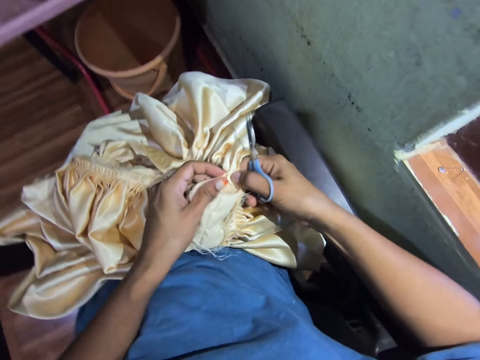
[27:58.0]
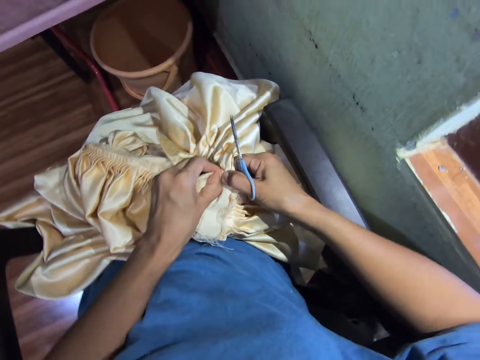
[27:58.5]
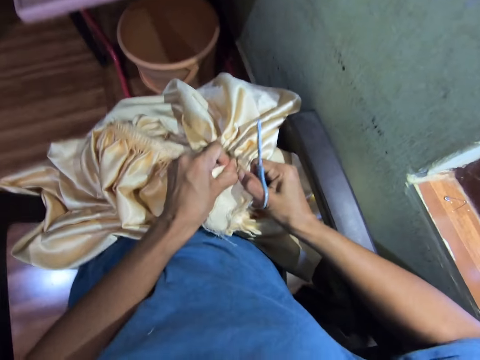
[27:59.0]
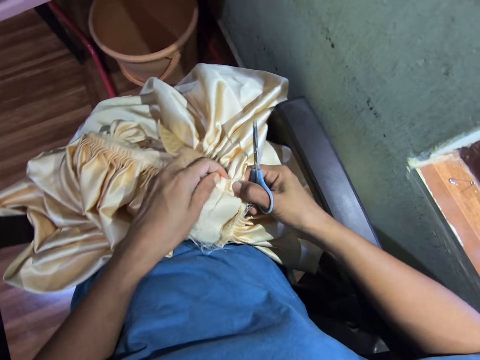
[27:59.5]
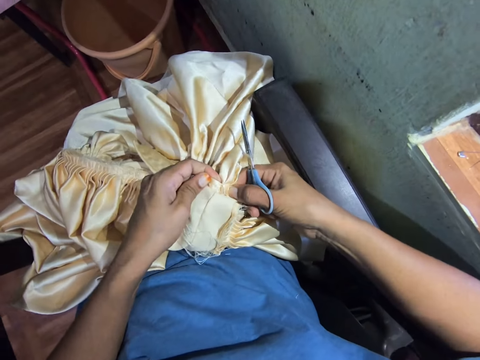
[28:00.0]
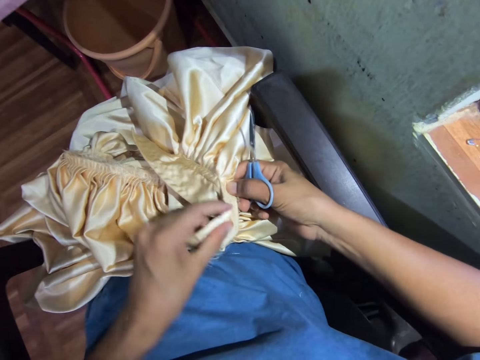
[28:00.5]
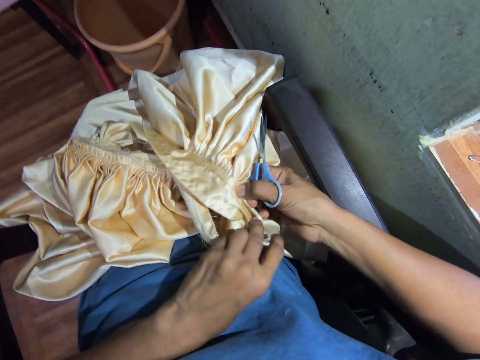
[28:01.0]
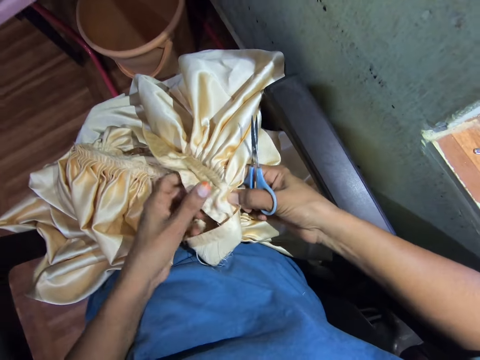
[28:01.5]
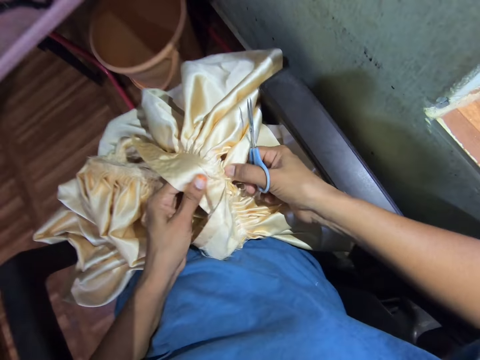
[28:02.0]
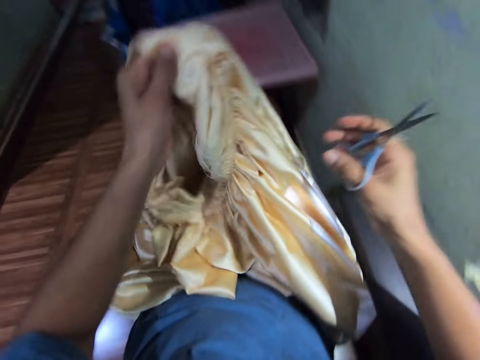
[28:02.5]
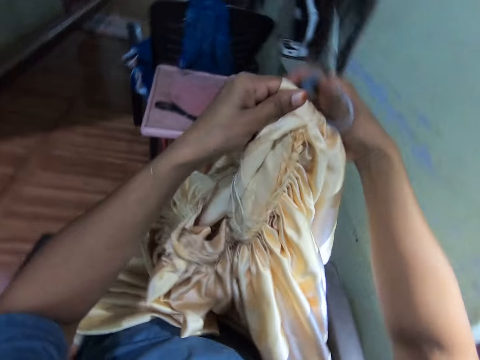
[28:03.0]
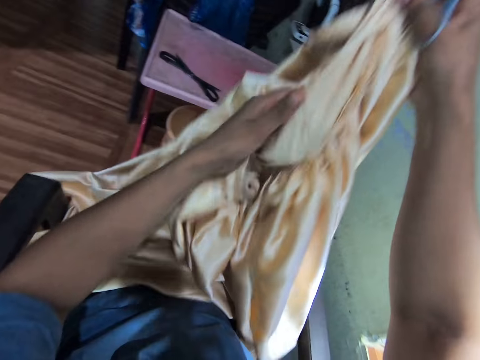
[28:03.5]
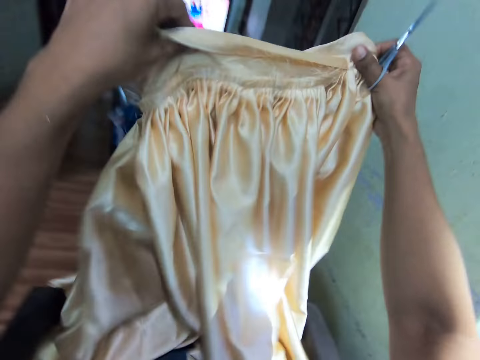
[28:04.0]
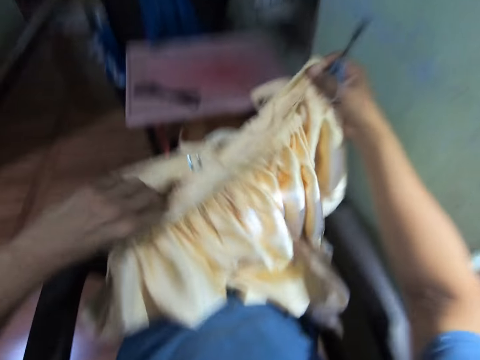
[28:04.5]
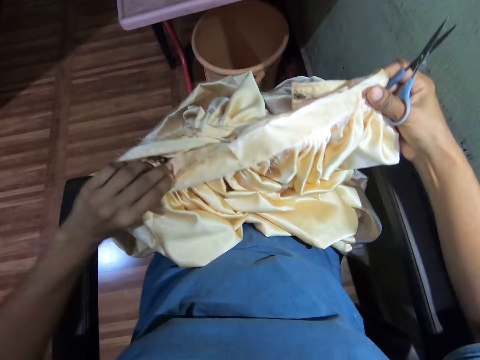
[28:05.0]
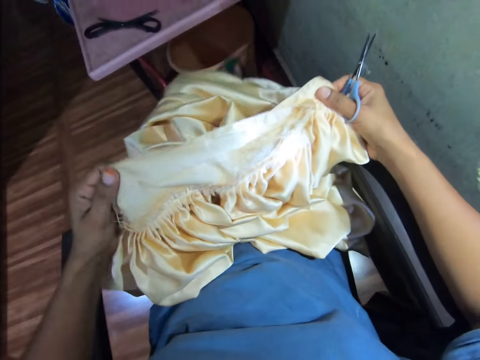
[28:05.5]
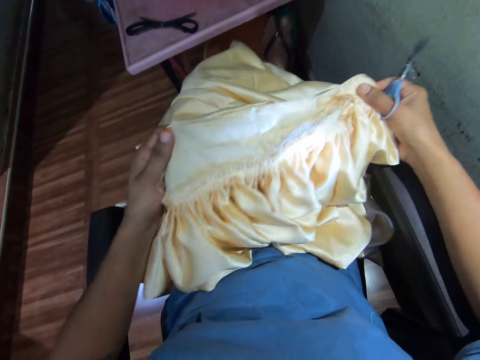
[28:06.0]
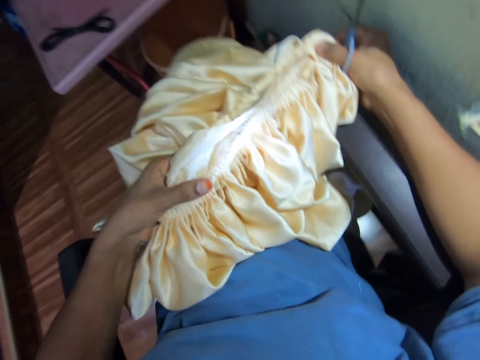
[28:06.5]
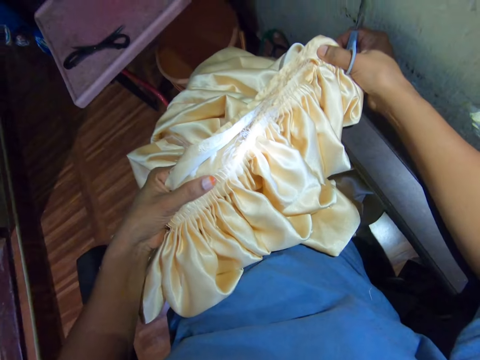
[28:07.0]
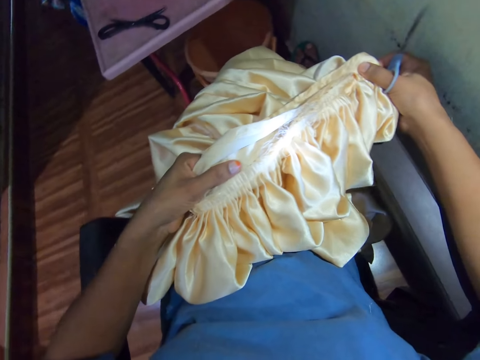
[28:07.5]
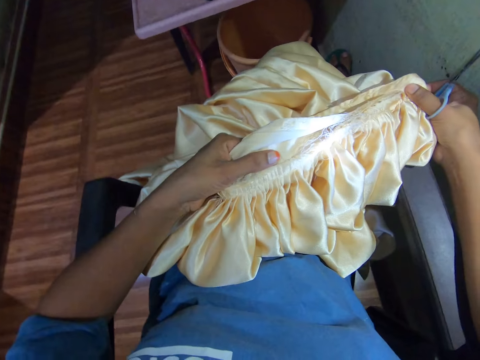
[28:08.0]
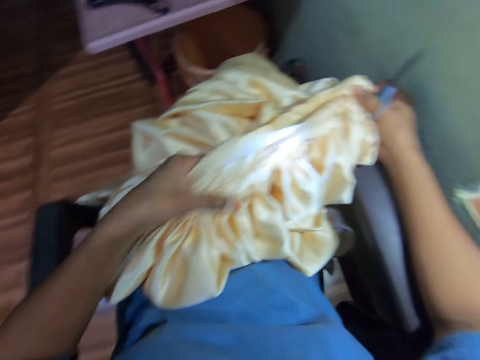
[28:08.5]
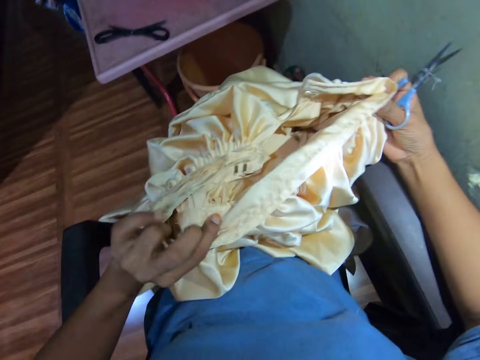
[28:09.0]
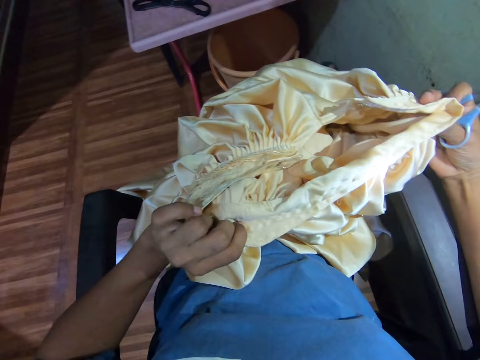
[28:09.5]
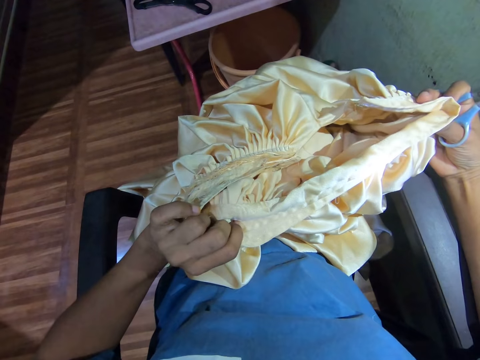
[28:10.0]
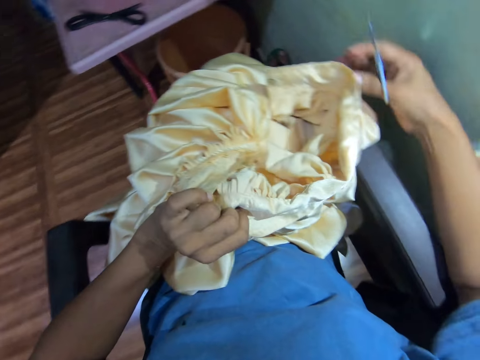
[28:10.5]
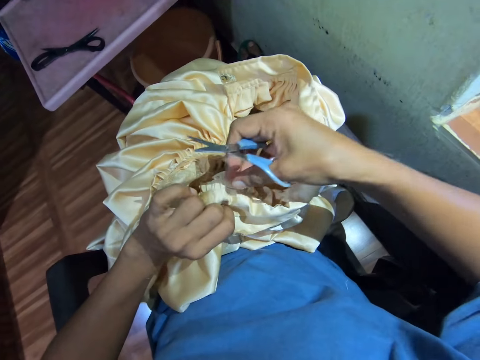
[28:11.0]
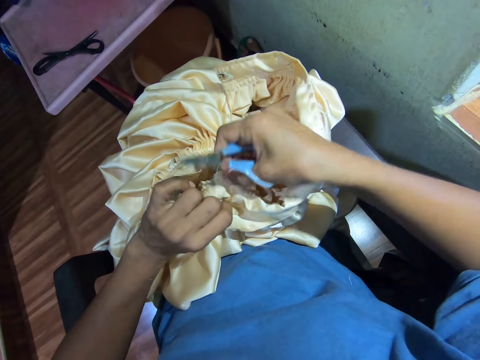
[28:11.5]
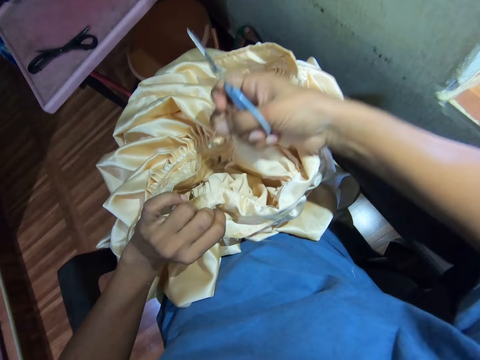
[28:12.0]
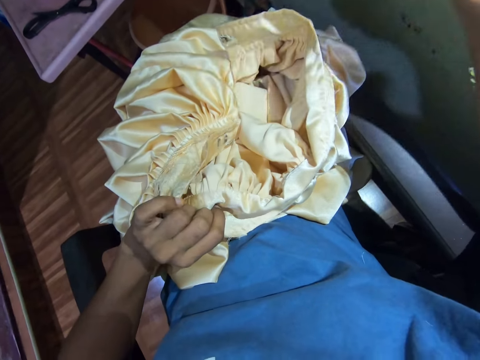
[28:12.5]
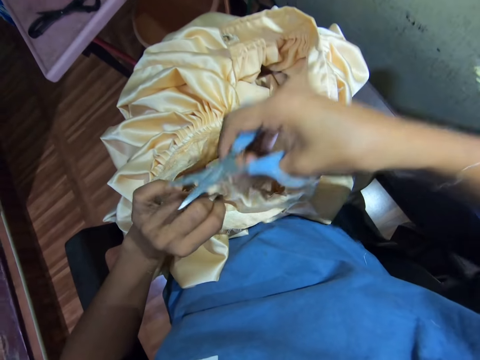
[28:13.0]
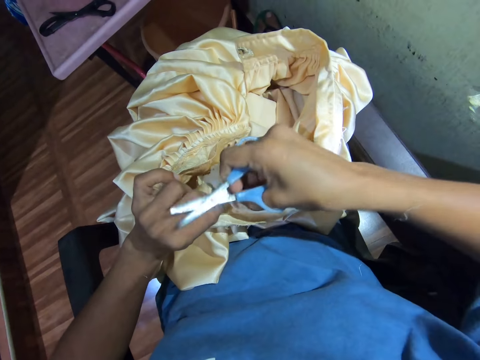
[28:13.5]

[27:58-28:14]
The camera wearer rips the cloth apart with her hand. She adjusts the fabric. She lifts up the cloth. She looks at the cloth. She lowers the cloth. She adjusts the cloth. She looks around. She adjusts the cloth. She pulls strings or threads from the cloth.

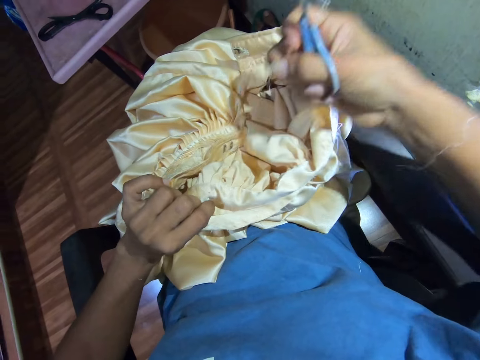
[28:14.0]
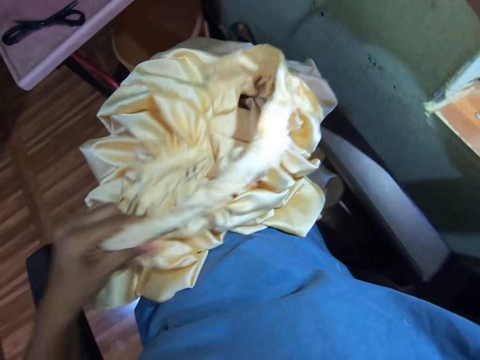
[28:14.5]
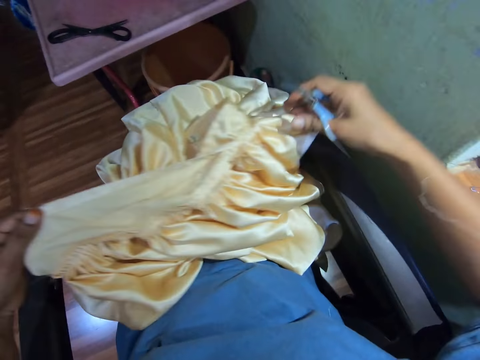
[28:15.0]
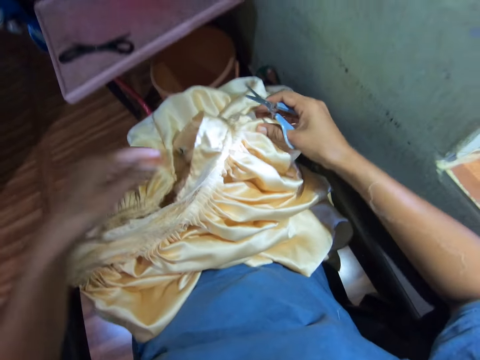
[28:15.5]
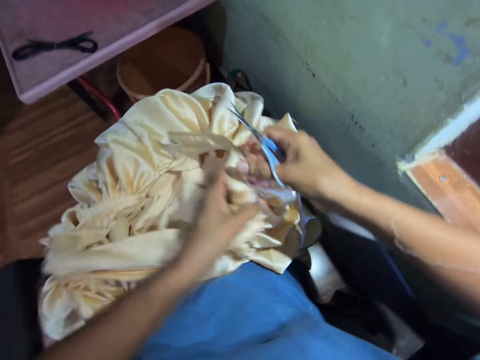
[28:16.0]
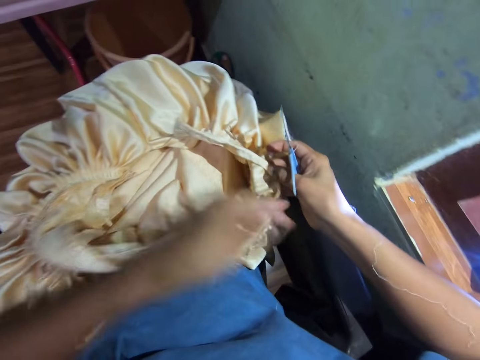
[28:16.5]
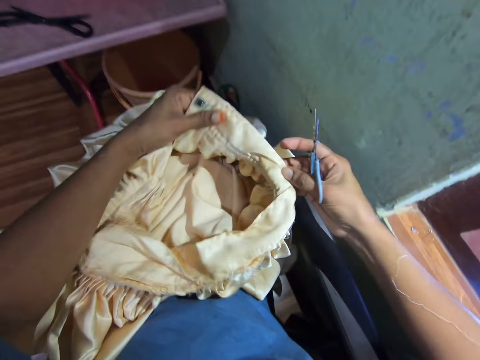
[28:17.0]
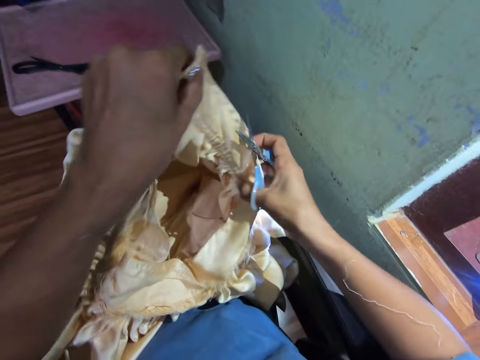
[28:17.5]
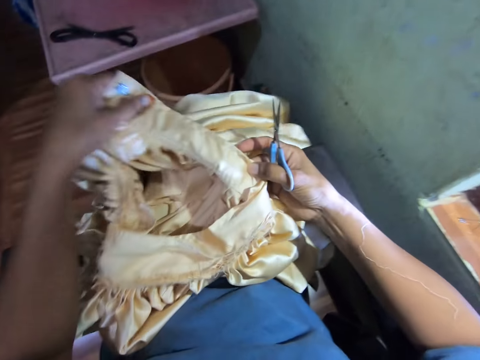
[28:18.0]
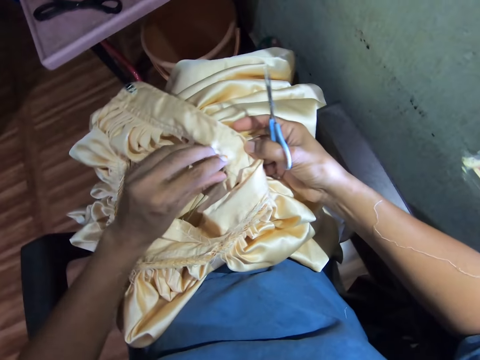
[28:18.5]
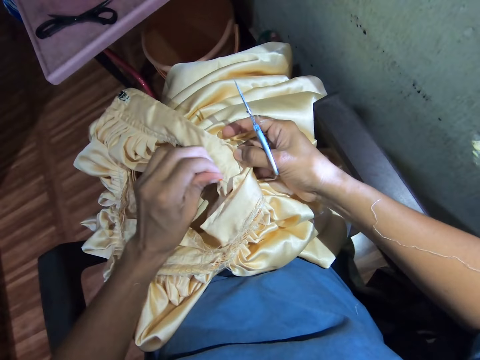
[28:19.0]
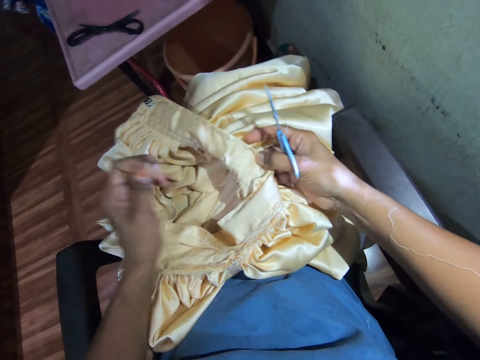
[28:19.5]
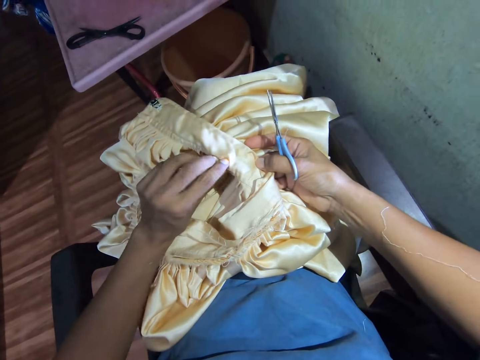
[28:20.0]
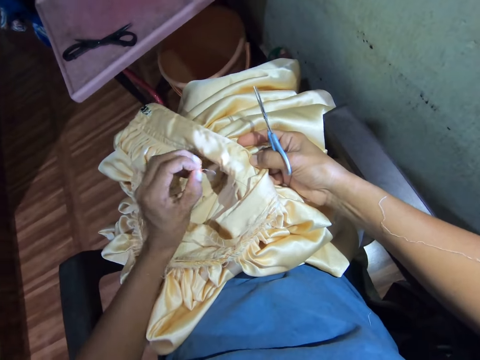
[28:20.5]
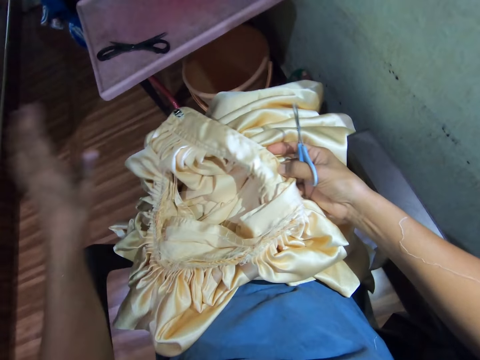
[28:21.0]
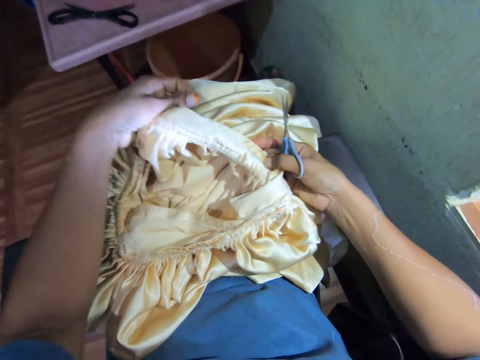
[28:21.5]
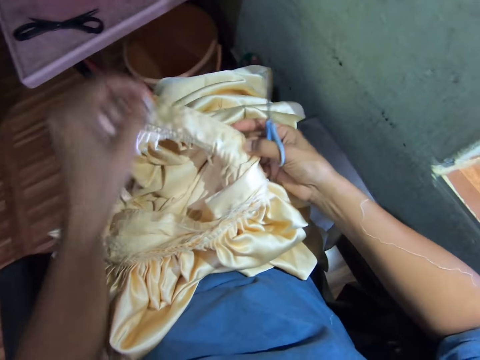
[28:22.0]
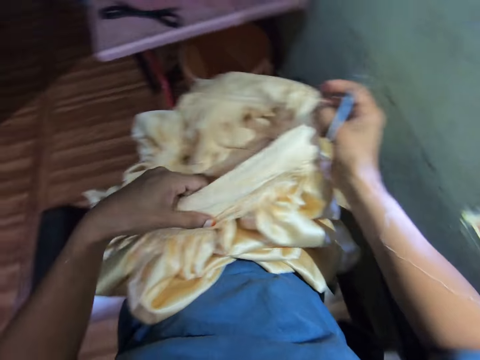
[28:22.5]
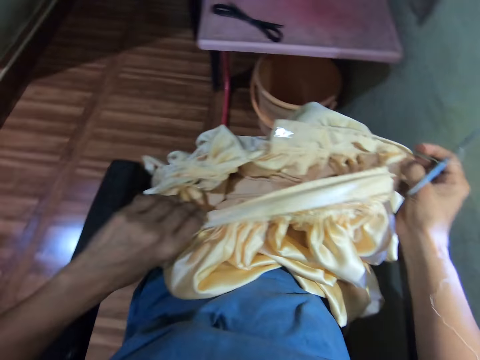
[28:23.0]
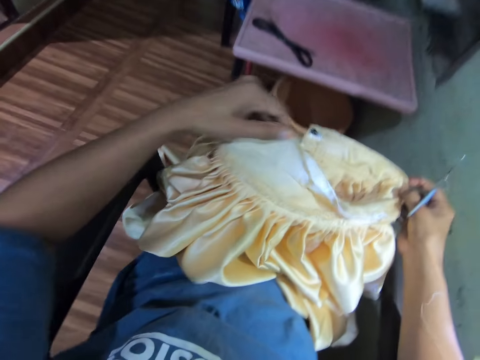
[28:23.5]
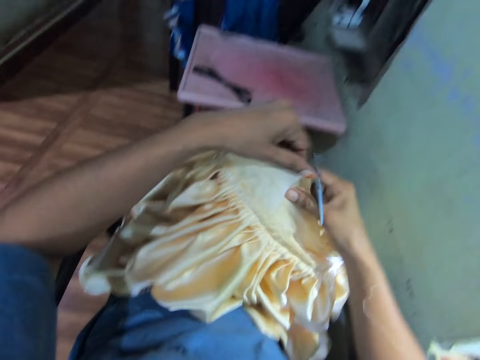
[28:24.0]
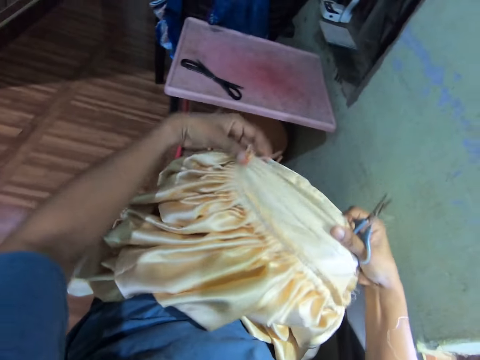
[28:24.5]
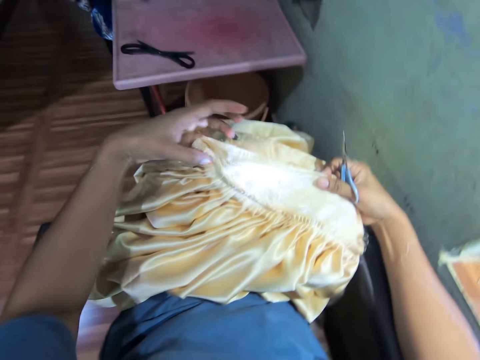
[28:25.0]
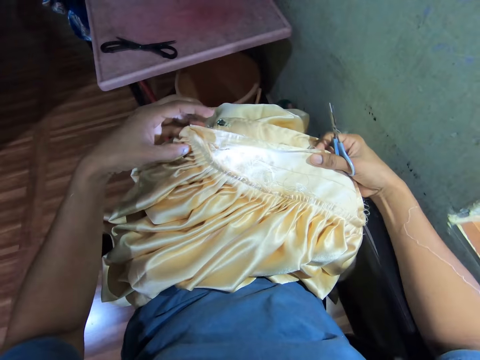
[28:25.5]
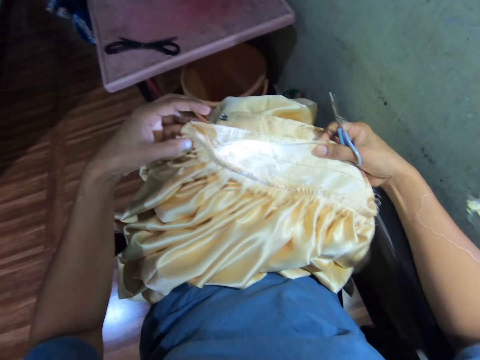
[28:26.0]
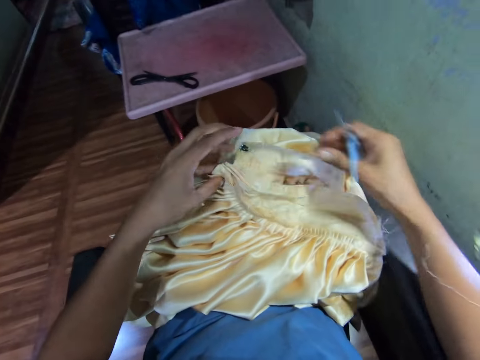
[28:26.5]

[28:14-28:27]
The camera wearer adjusts the cloth. They adjust the cloth again. They remove the thread on the cloth. They adjust the cloth.
